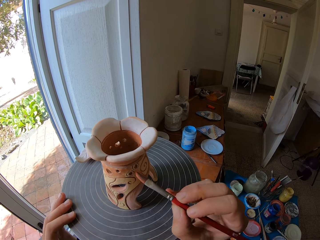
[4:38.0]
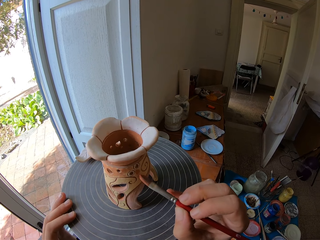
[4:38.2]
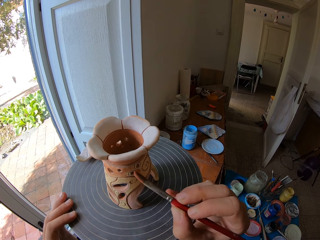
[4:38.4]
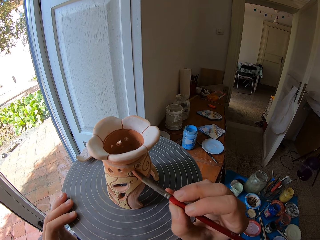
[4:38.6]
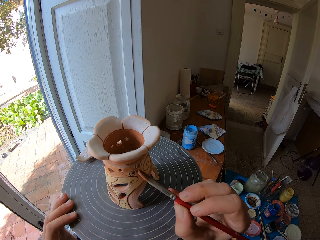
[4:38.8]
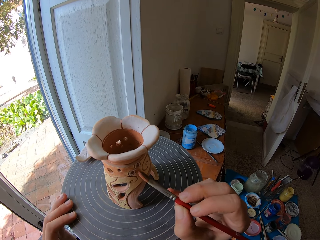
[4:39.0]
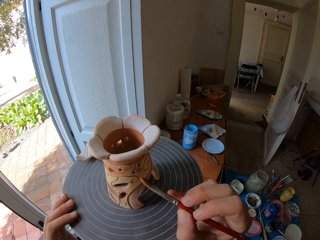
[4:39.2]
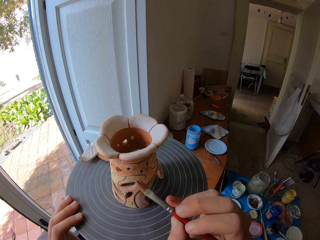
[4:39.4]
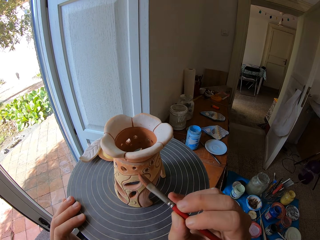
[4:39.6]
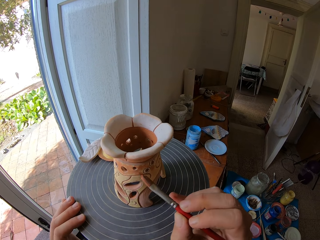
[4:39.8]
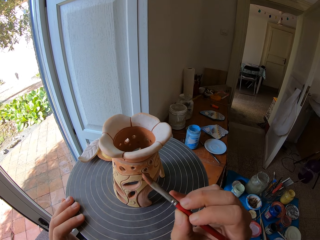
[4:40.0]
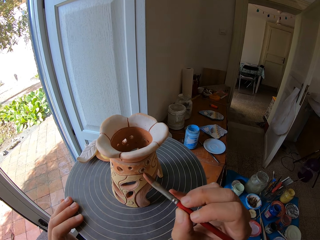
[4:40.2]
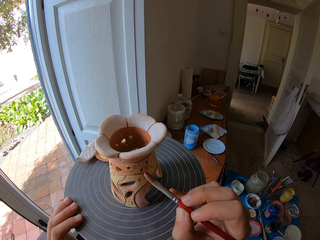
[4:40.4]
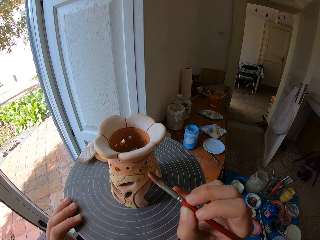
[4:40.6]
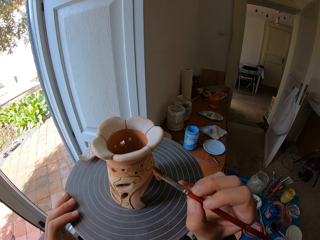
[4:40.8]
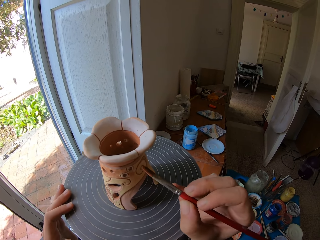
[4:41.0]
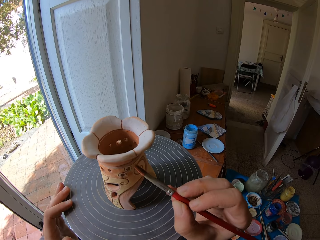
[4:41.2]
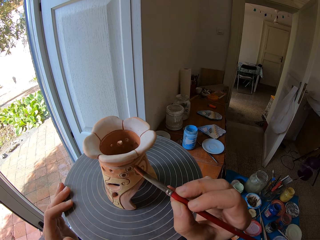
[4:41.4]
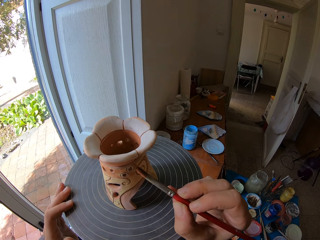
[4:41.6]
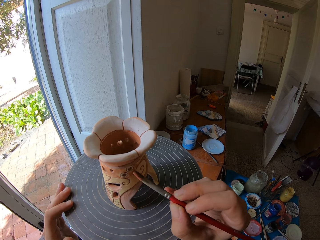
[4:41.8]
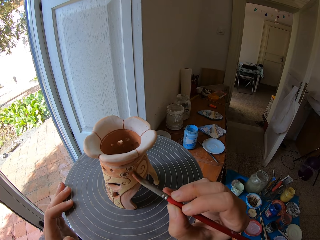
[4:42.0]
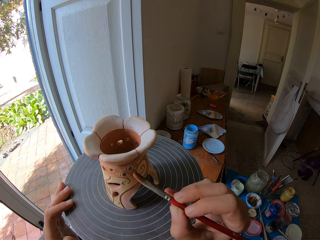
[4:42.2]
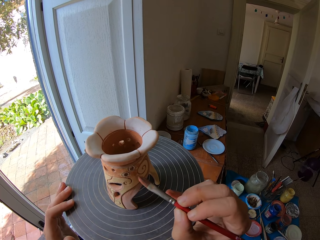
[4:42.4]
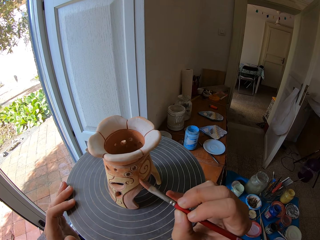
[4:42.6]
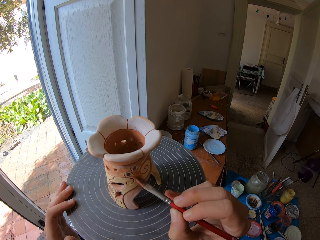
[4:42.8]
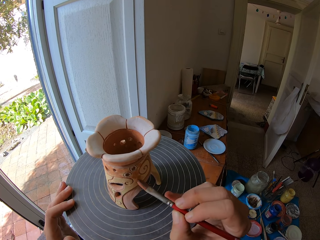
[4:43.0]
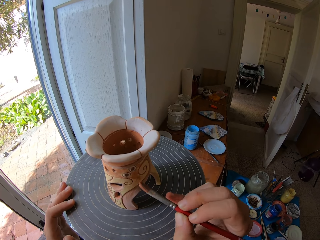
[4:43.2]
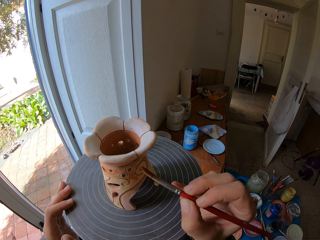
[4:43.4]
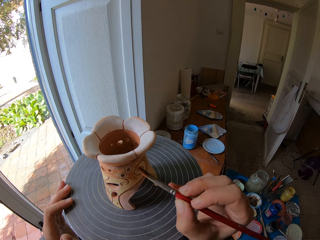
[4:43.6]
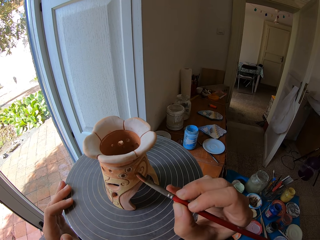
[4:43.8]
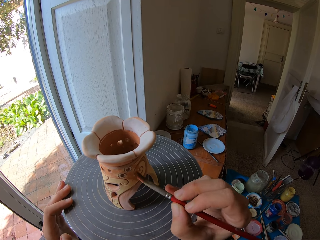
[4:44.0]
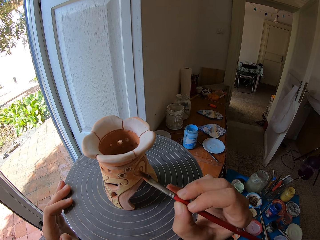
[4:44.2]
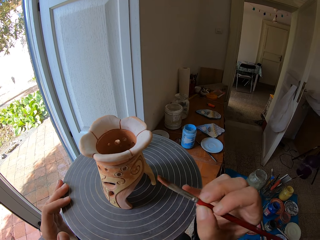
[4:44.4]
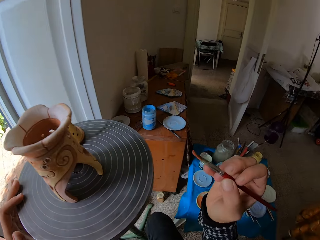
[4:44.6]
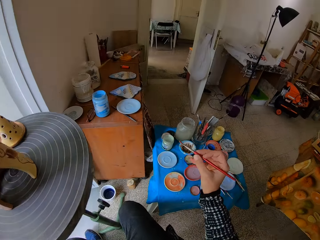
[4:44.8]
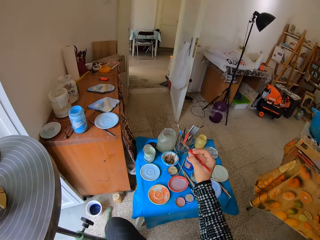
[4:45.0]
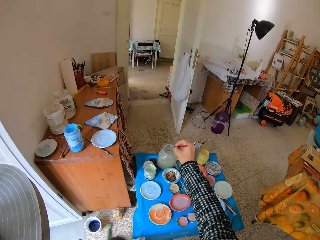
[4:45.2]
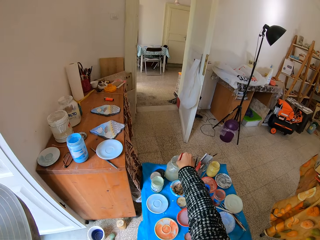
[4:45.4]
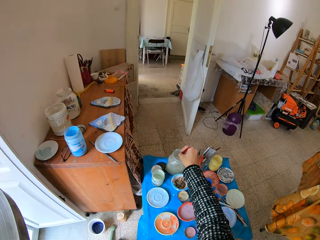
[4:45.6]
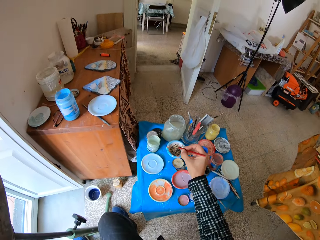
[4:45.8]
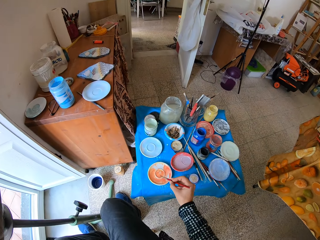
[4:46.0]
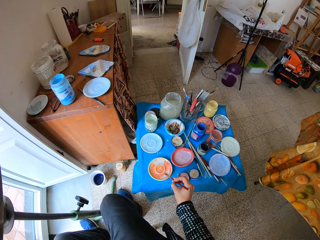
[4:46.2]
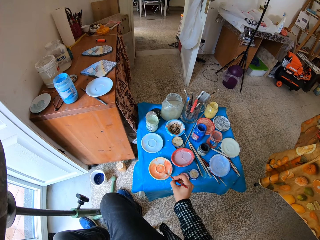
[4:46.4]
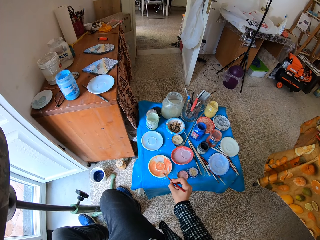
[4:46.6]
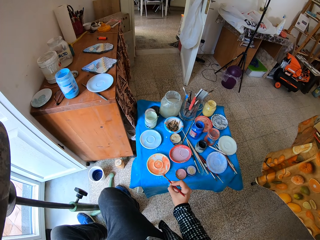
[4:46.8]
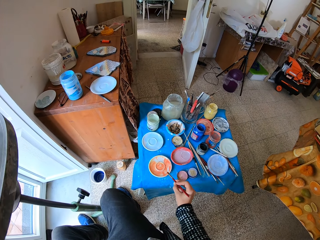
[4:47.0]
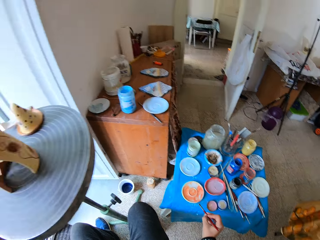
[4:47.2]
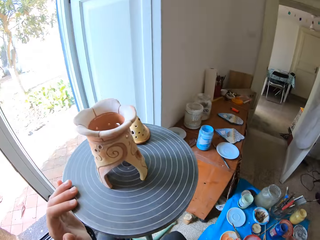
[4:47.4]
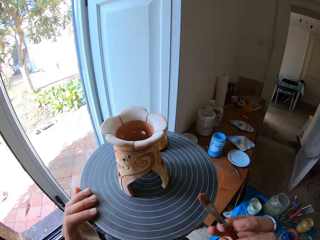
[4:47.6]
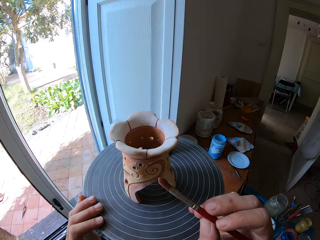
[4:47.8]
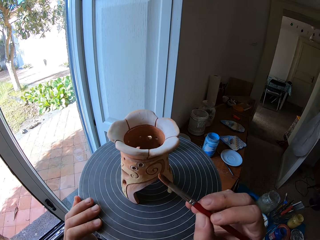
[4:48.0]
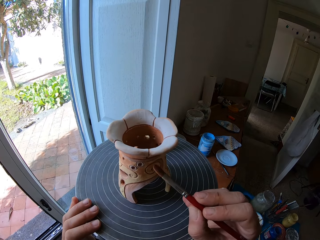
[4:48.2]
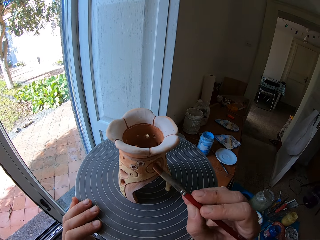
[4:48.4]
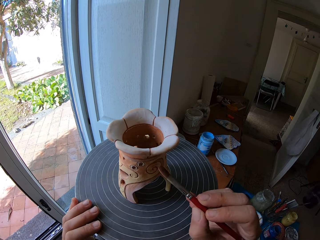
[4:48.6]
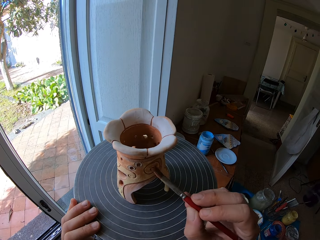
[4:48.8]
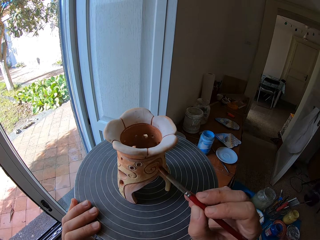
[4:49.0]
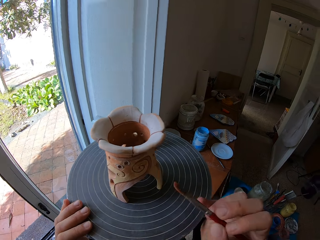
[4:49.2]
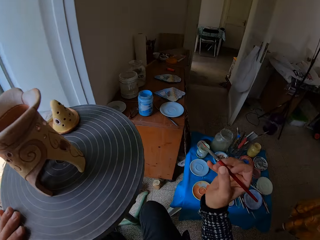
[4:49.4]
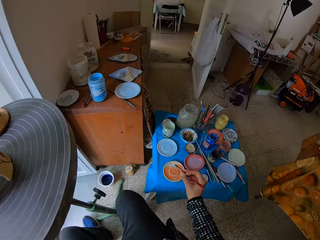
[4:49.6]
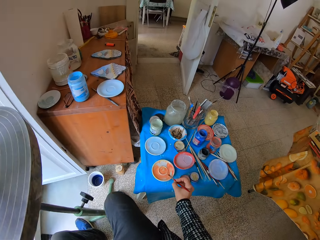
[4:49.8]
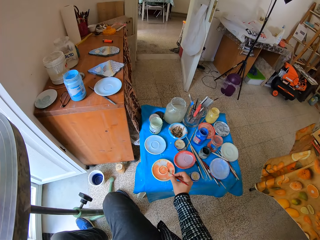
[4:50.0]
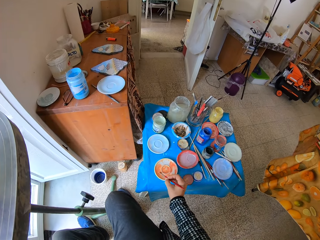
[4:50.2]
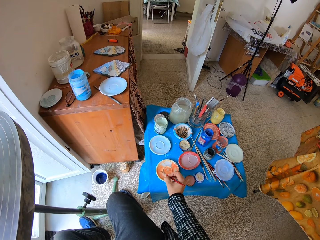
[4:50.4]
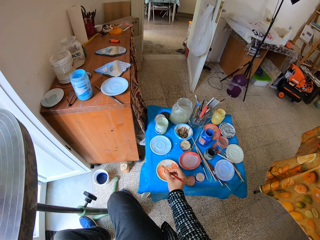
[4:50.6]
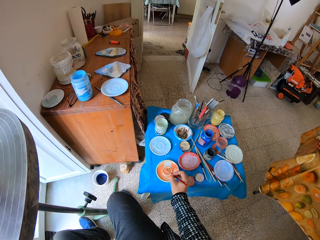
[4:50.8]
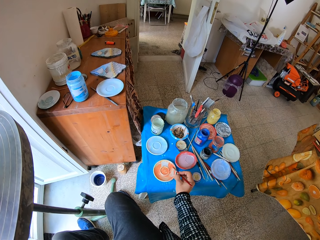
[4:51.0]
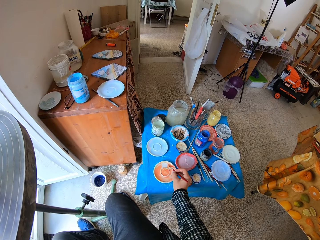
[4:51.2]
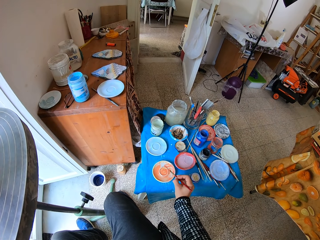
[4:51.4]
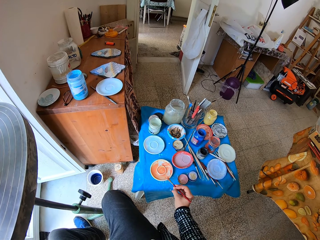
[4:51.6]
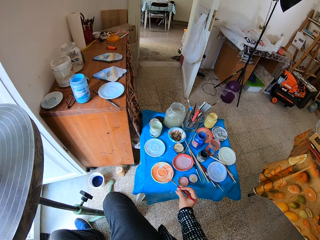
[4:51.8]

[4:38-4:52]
The camera wearer dips the paint brush in a jar of water or paint can on an art tray with his right hand. He rubs the paintbrush in the paint on the art plate with his right hand. He paints the pottery vase with the paint brush in his right hand. He rubs the paintbrush in the paint on the art plate with his right hand.

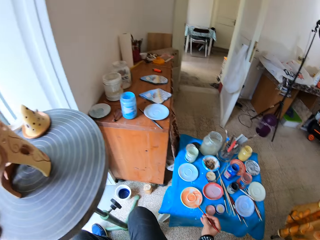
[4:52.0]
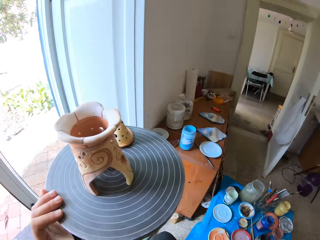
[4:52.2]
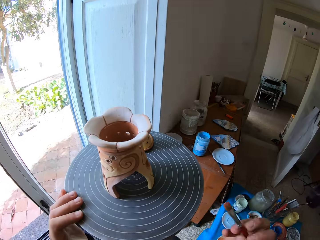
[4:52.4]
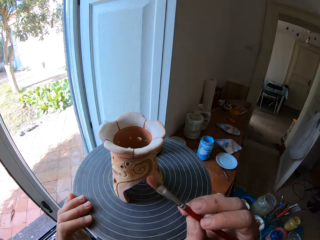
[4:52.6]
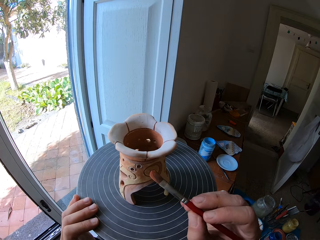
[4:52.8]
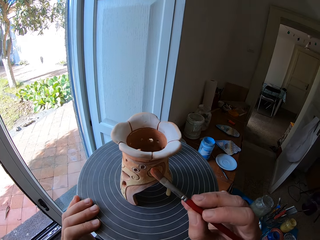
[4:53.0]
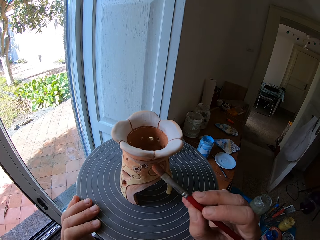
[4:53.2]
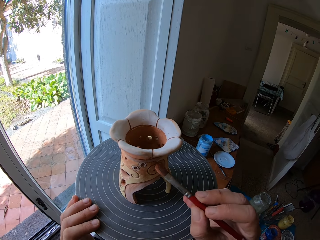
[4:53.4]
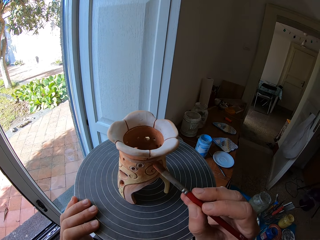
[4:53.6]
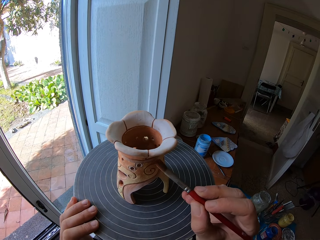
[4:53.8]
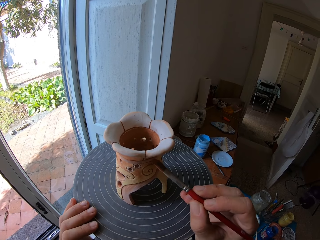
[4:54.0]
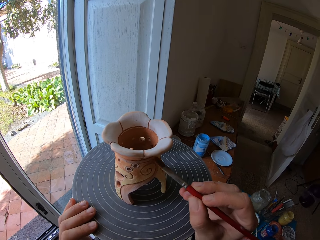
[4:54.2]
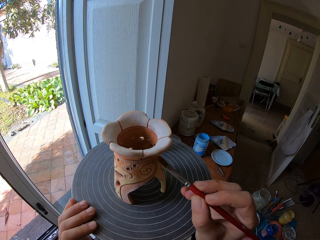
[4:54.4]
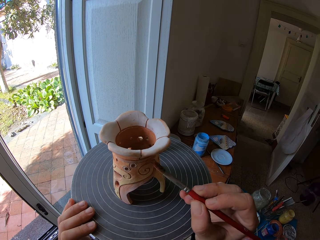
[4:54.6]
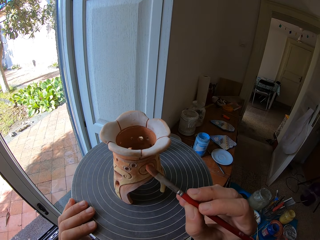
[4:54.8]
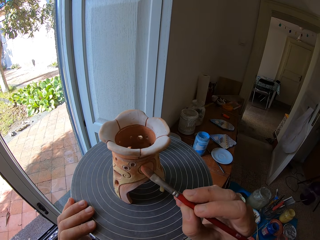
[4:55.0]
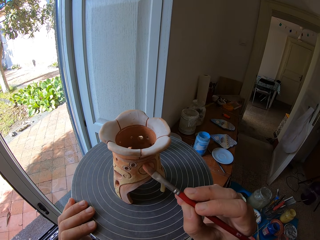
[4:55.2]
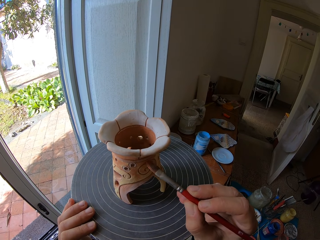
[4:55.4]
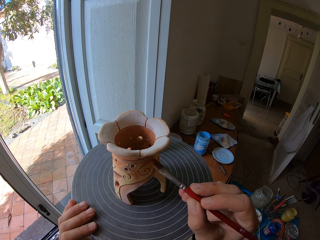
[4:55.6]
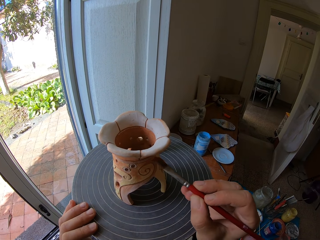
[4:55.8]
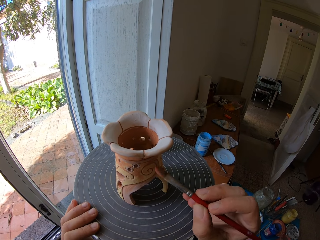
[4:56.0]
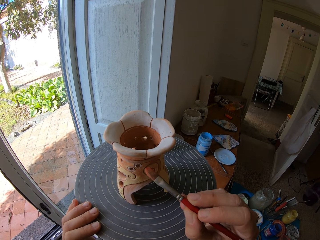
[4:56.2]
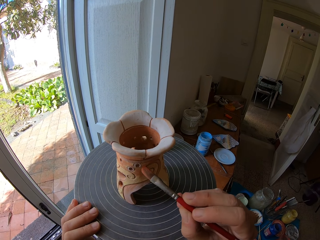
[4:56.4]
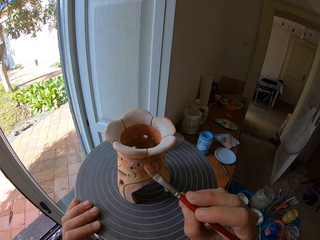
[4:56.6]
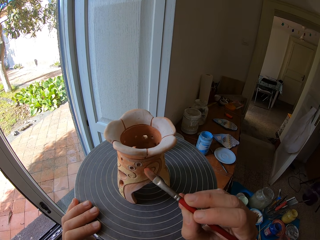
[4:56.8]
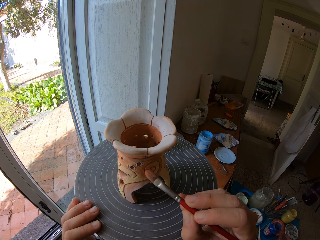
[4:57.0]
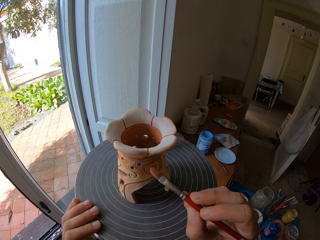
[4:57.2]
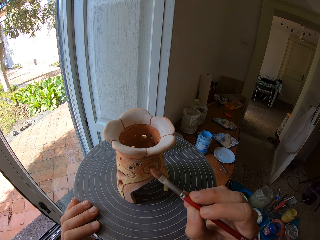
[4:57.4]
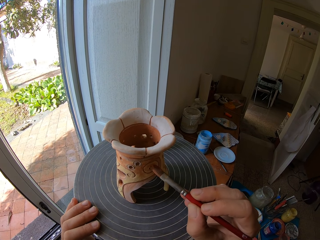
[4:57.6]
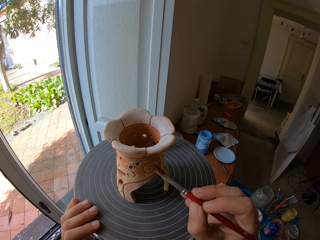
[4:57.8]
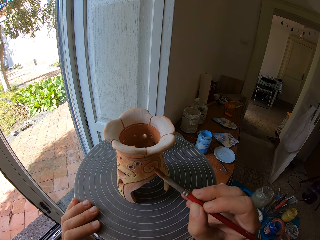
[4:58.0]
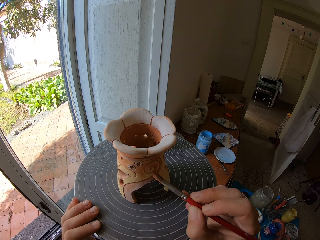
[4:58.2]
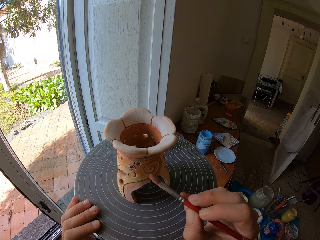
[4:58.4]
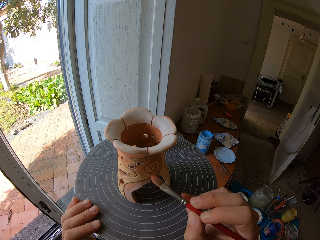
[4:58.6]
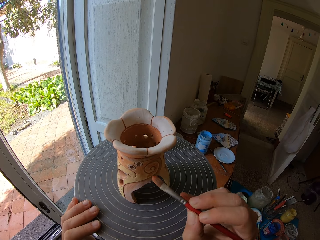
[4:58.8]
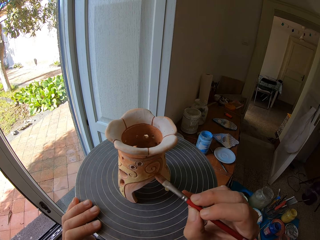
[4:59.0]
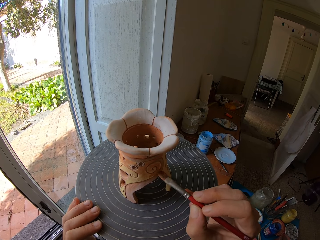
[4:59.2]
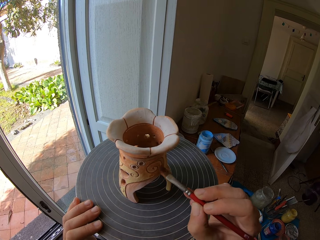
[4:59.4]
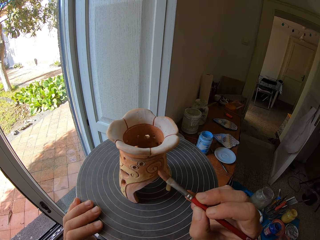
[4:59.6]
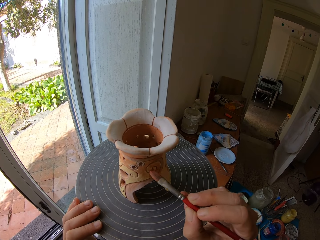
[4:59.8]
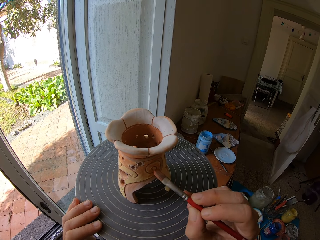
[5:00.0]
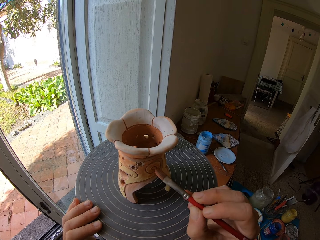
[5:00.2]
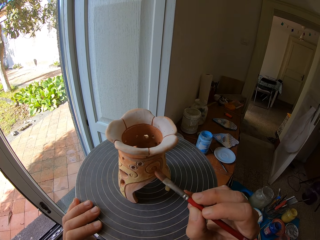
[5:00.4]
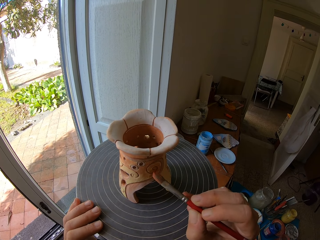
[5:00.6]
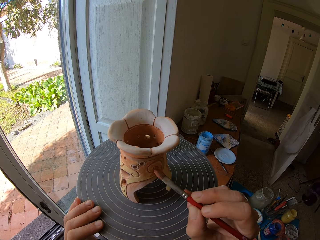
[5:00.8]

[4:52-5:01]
The camera wearer paints the pottery vase with the paint brush in his right hand.
